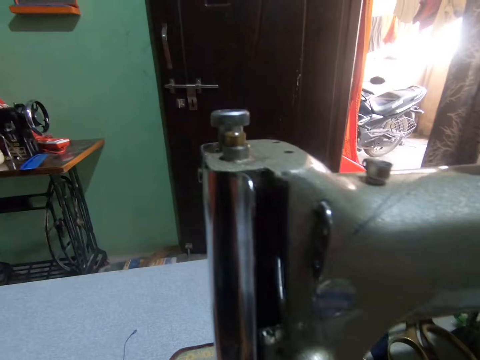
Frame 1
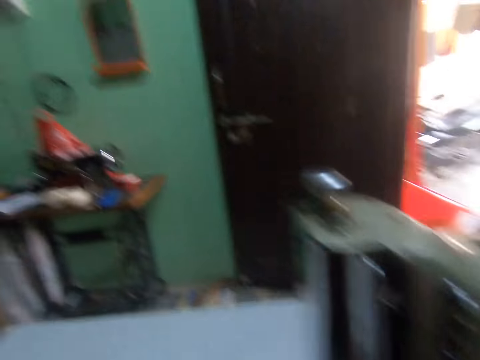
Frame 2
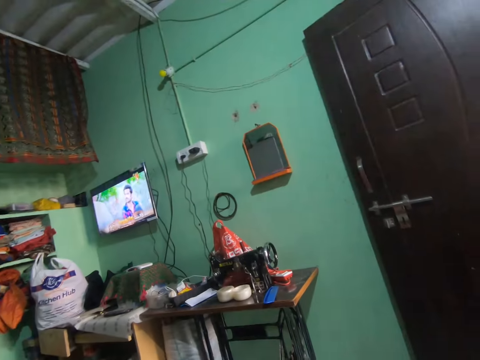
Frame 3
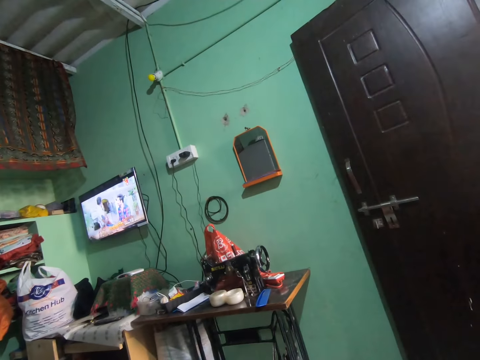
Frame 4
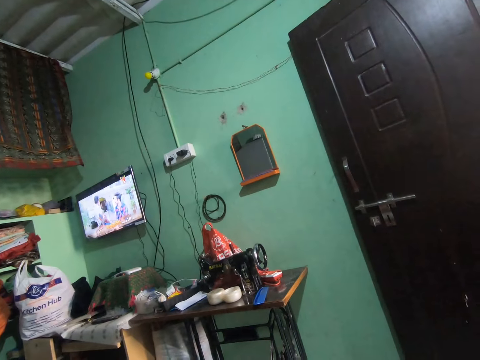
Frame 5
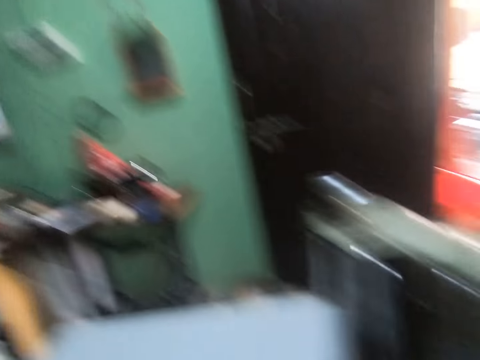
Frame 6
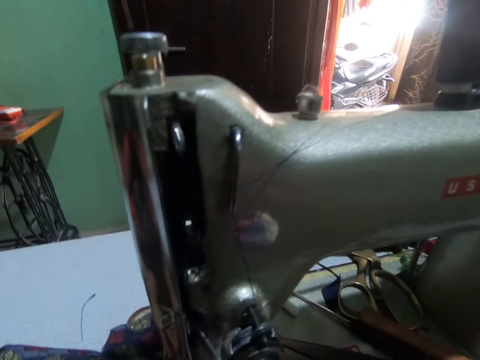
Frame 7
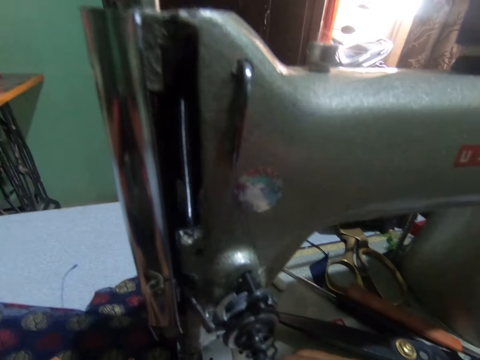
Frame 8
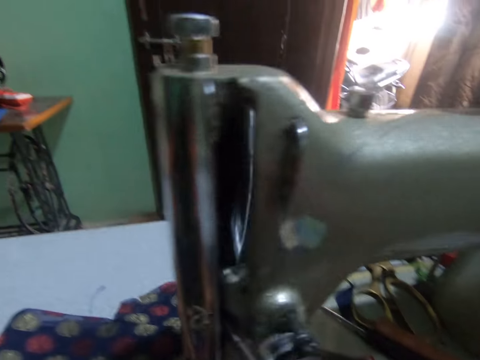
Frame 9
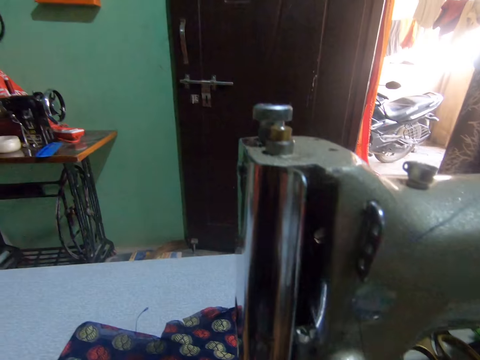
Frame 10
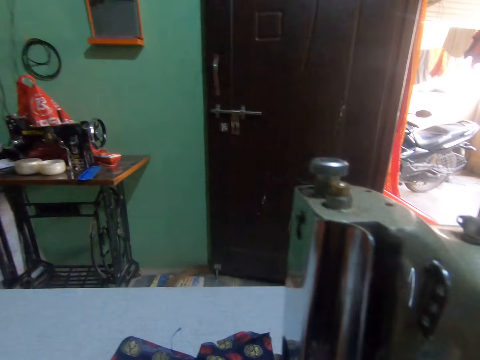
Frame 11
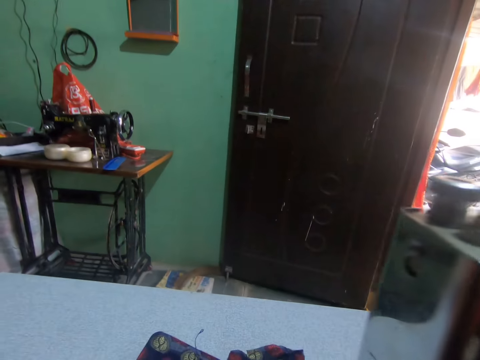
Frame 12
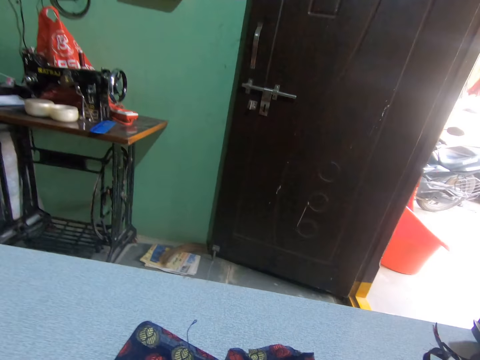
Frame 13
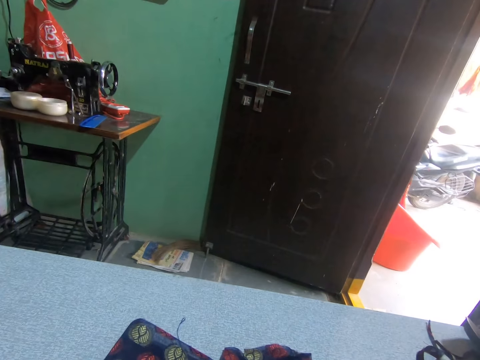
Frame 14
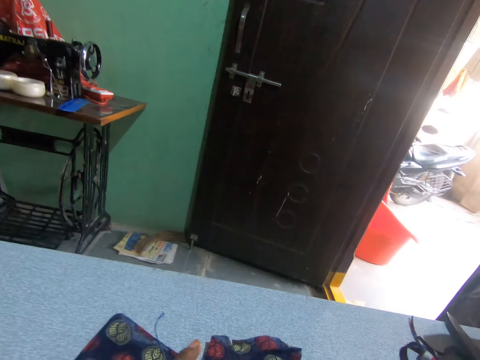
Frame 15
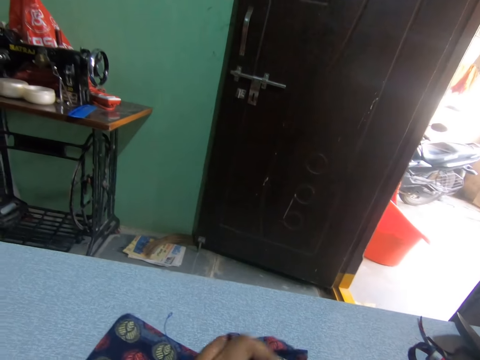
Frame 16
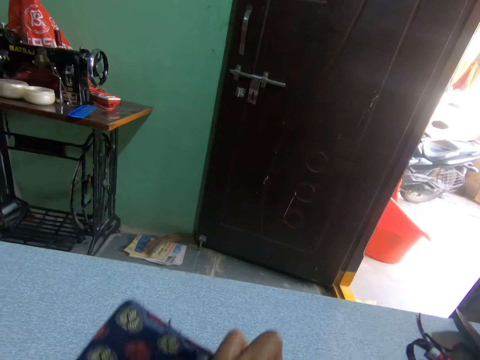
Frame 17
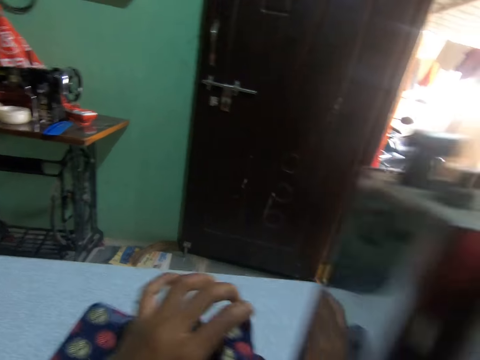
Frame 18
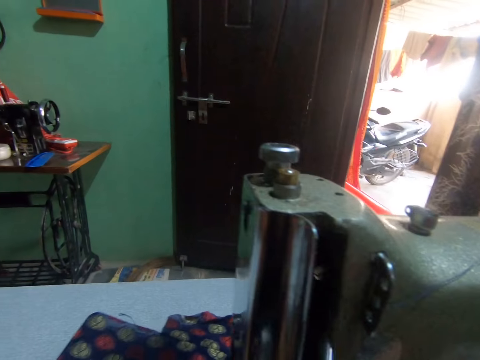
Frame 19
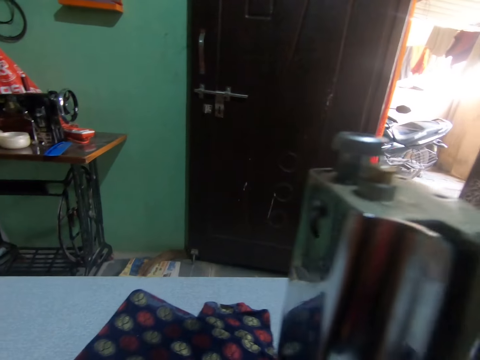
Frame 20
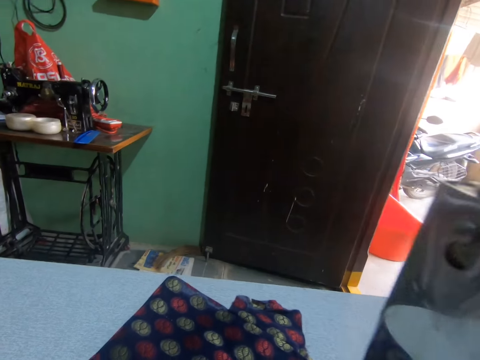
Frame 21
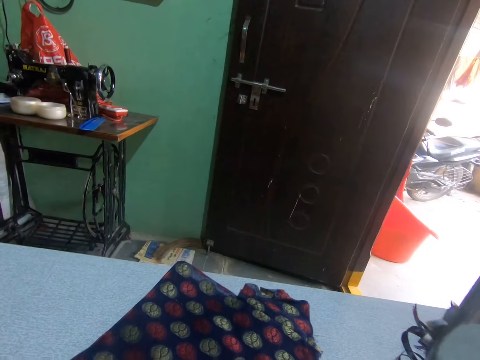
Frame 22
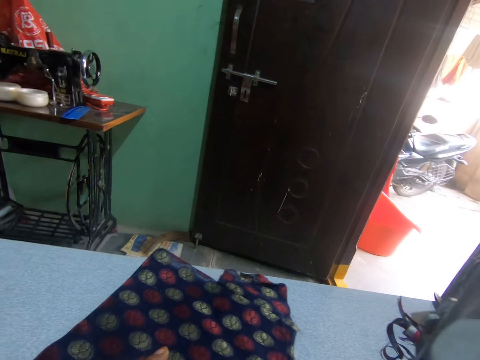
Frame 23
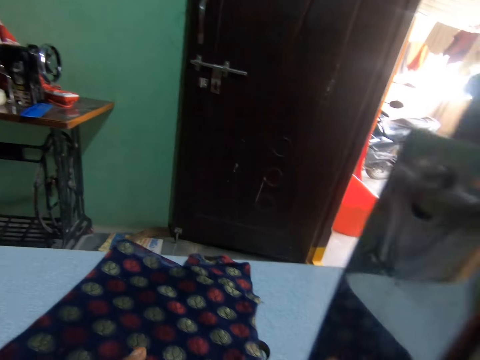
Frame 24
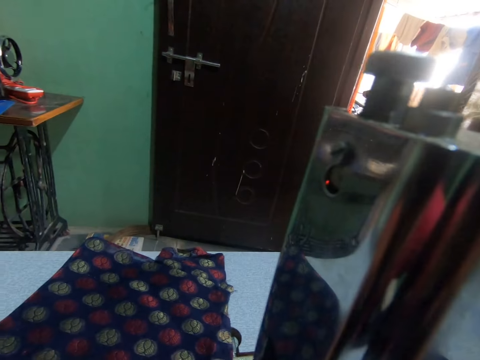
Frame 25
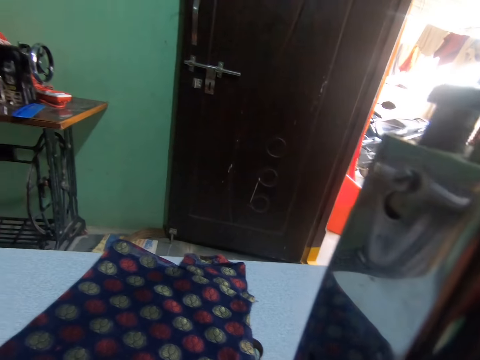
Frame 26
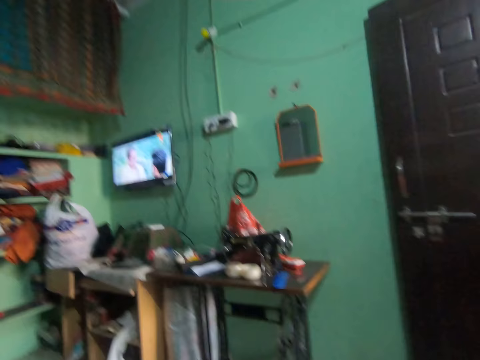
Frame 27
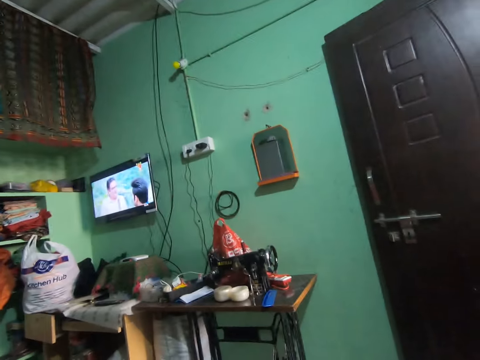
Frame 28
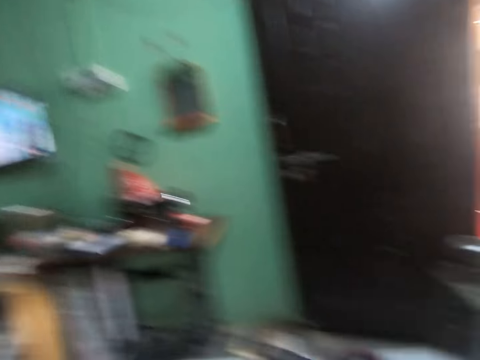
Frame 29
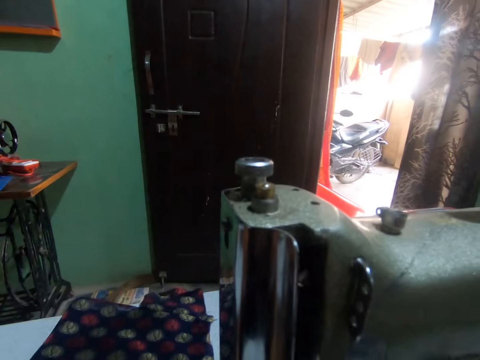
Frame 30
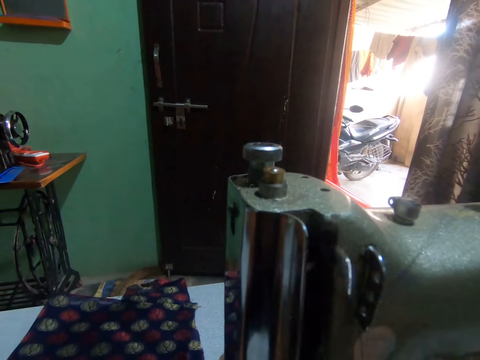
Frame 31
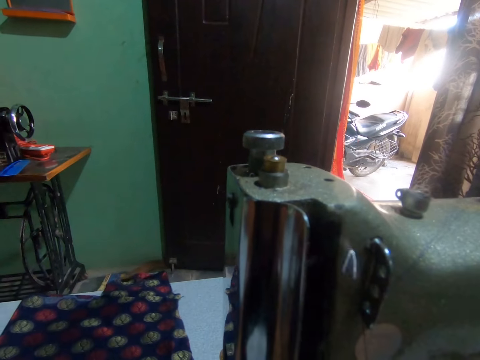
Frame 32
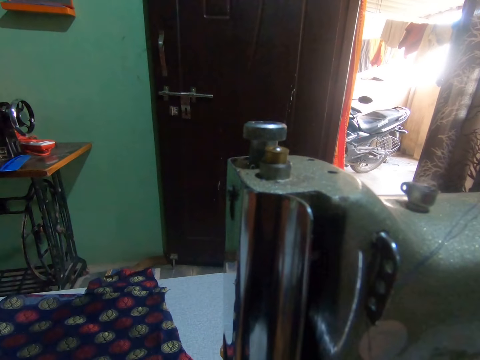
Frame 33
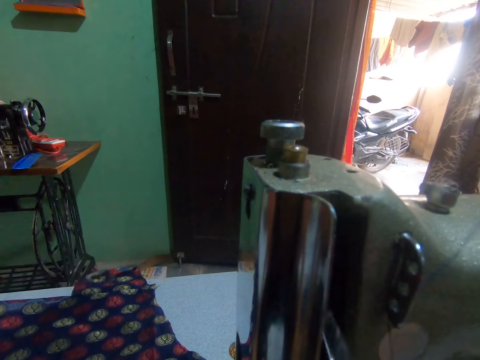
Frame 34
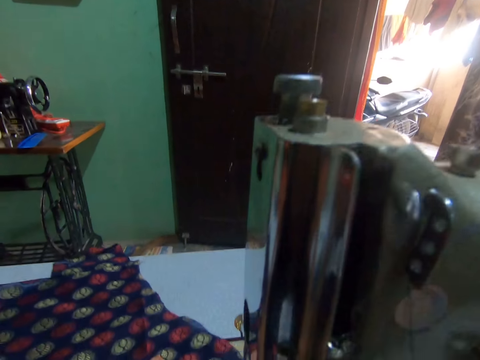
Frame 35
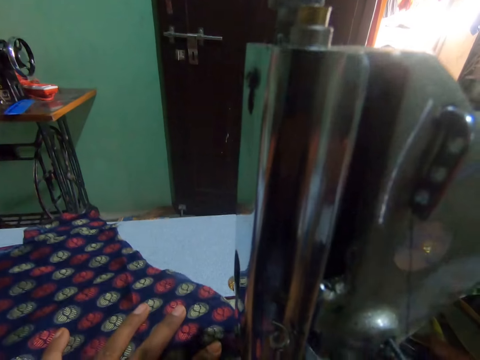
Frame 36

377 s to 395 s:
The camera wearer sews the fabric. They look at the television. They sew the fabric.

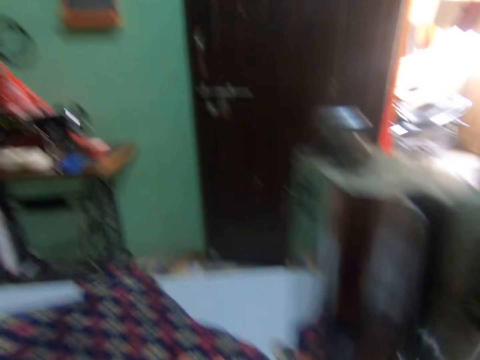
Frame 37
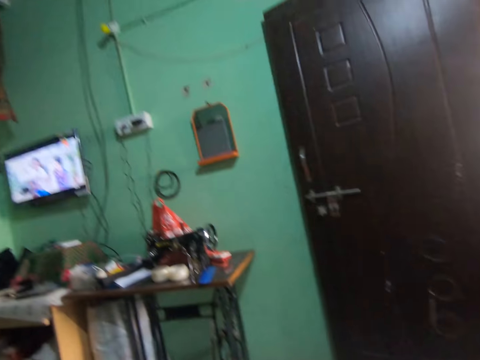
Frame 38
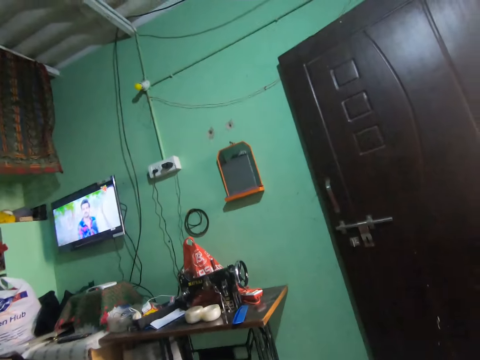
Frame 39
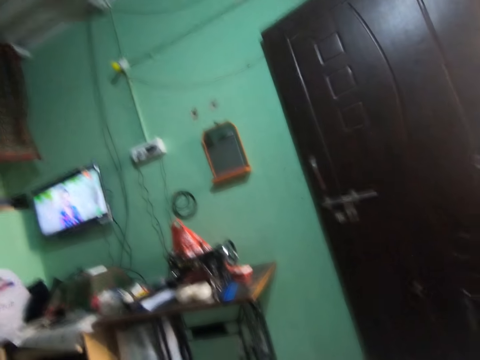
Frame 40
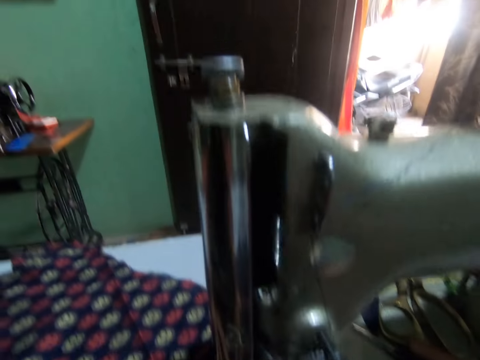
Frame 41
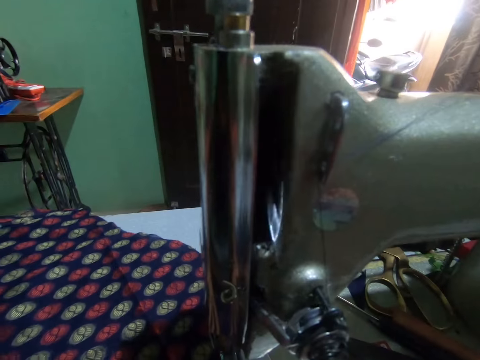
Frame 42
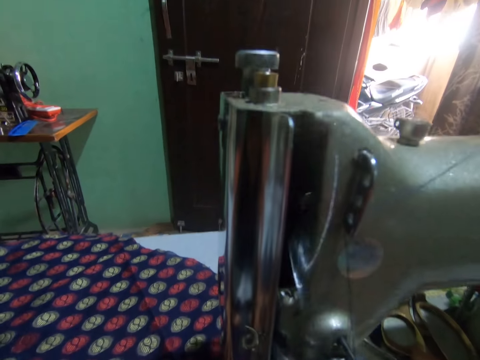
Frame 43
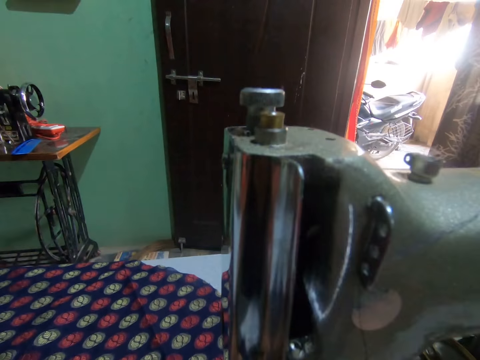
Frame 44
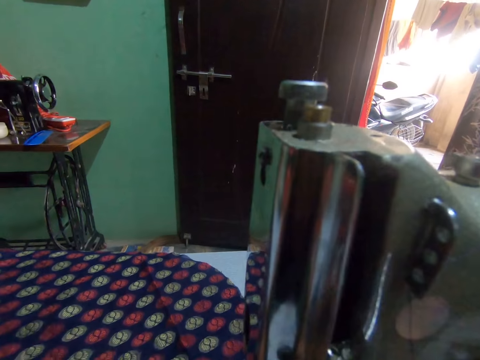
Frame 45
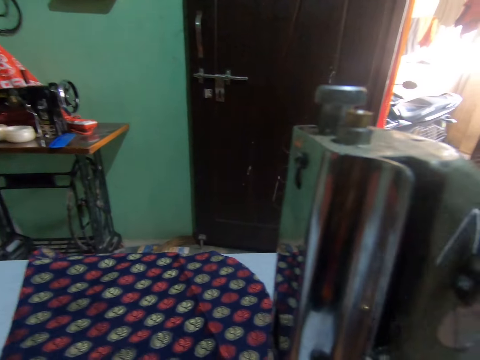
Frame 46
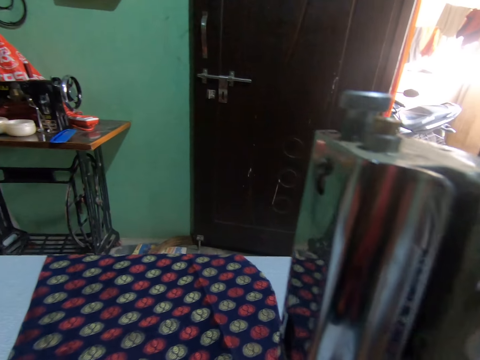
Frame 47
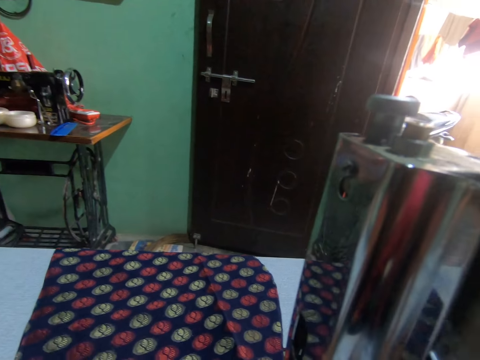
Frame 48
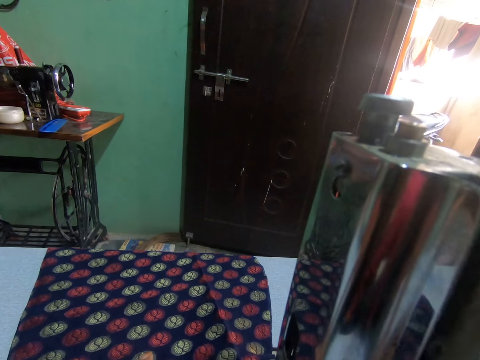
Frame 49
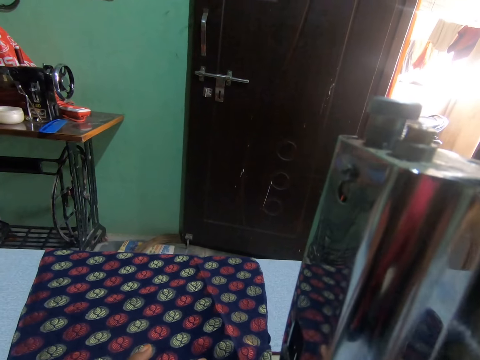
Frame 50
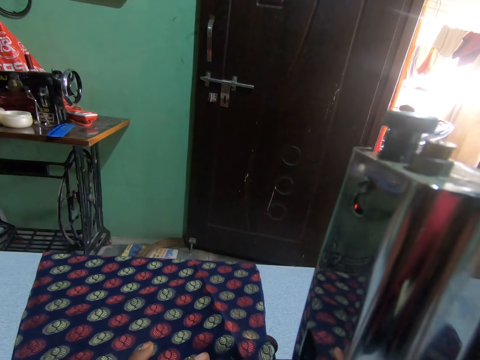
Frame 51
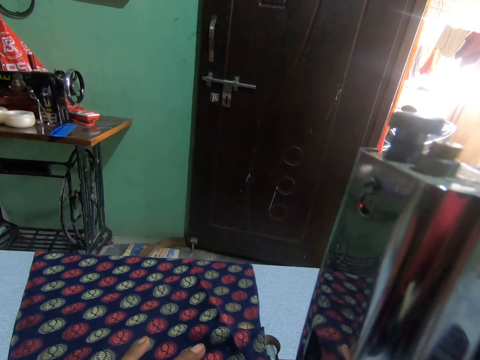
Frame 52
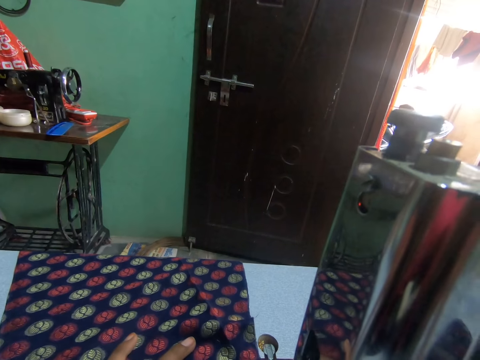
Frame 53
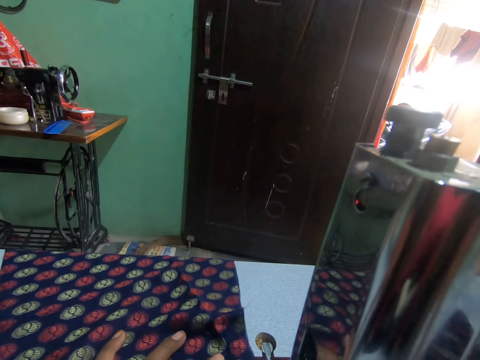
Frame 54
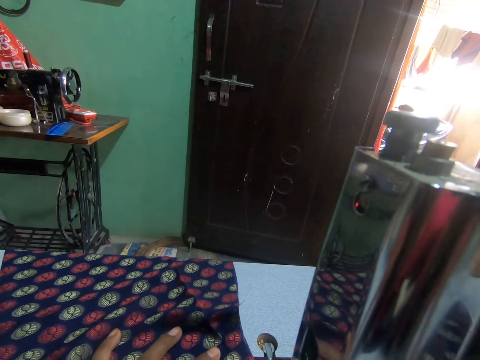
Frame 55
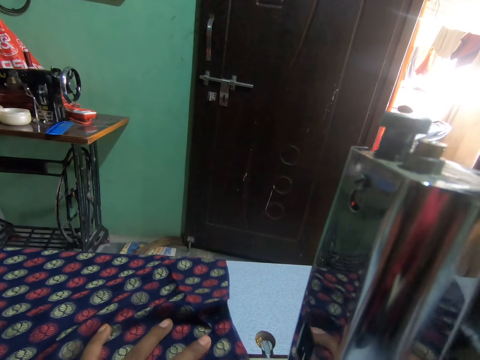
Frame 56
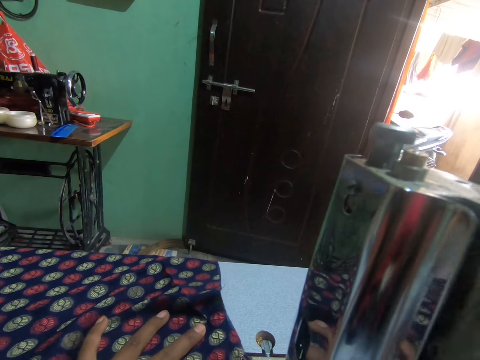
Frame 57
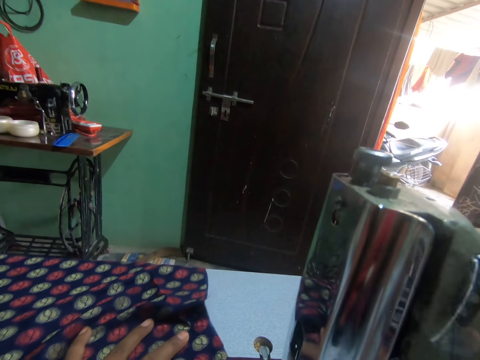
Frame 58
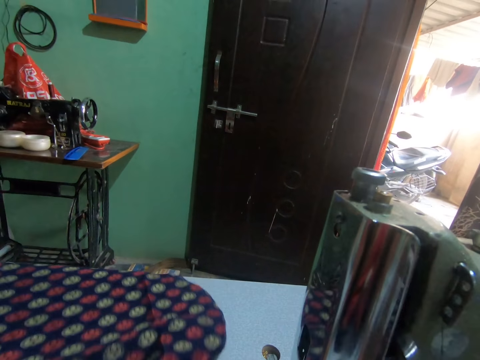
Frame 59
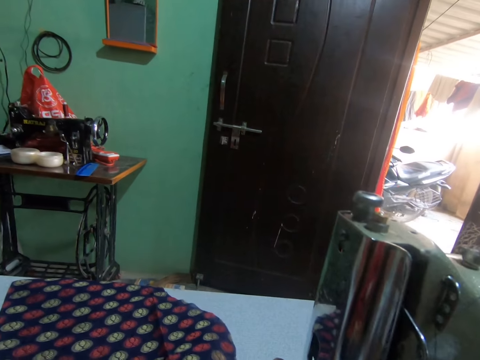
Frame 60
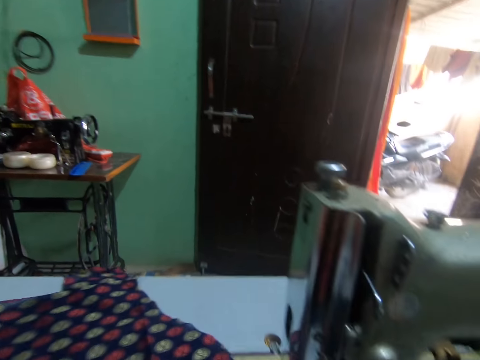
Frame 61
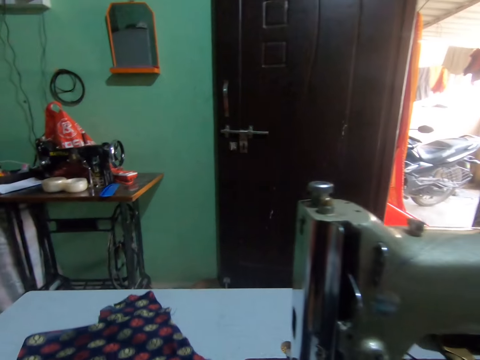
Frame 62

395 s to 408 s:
The camera wearer looks at the television. They pull the fabric.
